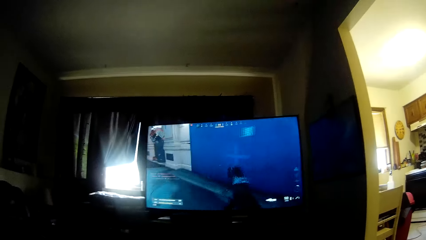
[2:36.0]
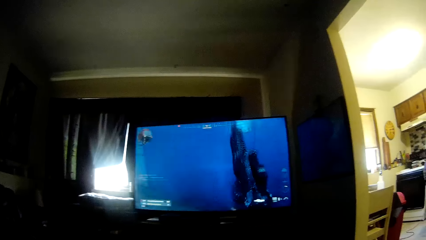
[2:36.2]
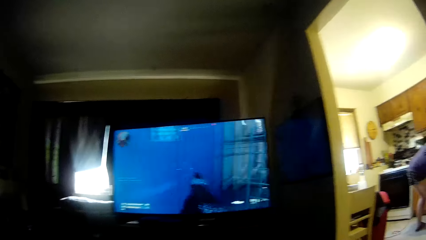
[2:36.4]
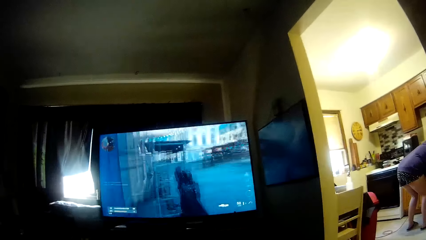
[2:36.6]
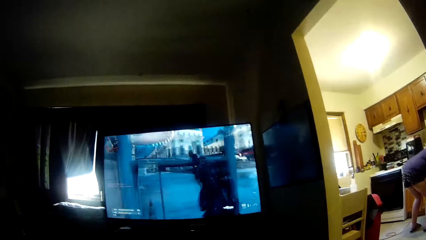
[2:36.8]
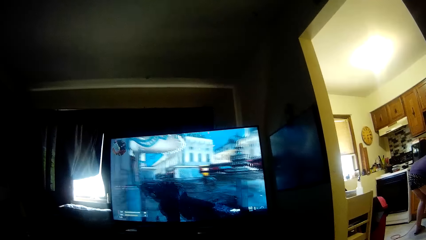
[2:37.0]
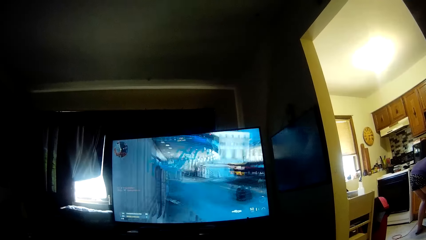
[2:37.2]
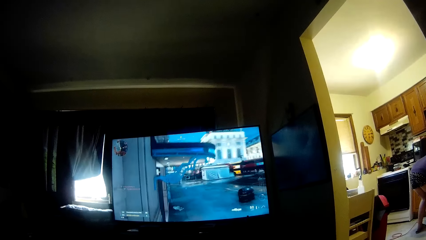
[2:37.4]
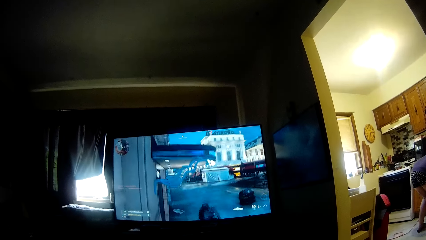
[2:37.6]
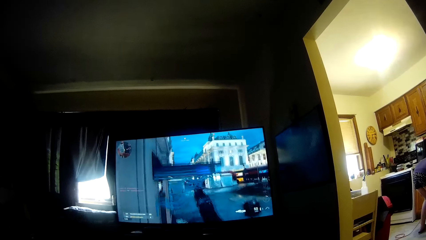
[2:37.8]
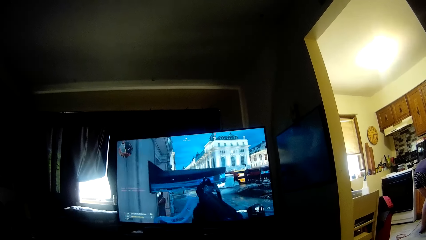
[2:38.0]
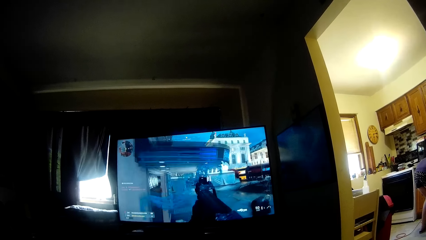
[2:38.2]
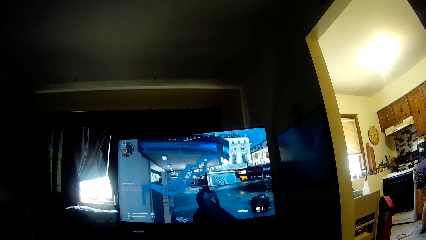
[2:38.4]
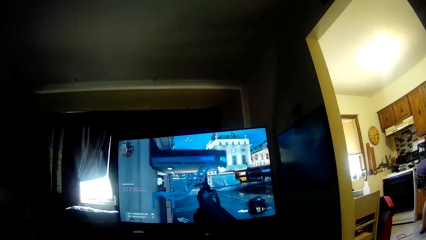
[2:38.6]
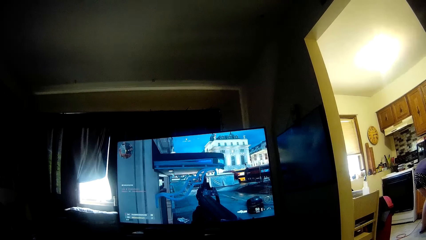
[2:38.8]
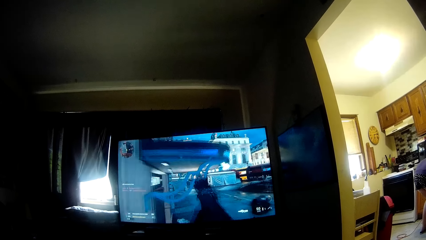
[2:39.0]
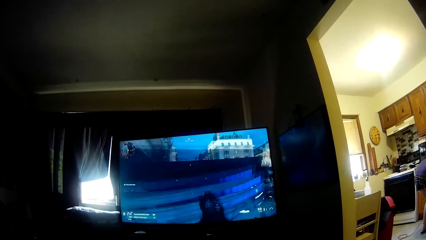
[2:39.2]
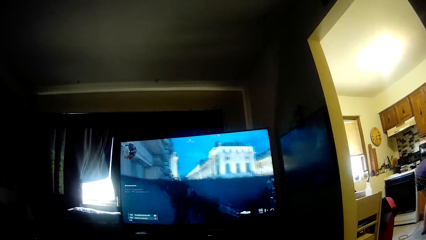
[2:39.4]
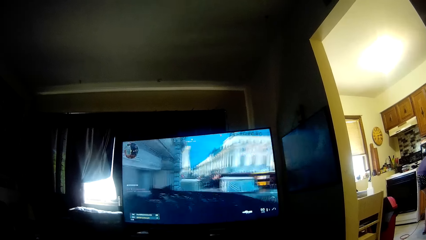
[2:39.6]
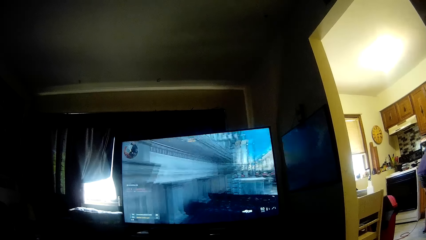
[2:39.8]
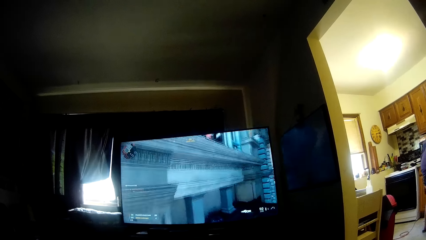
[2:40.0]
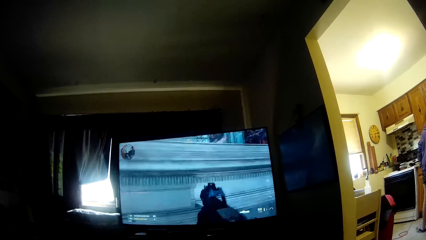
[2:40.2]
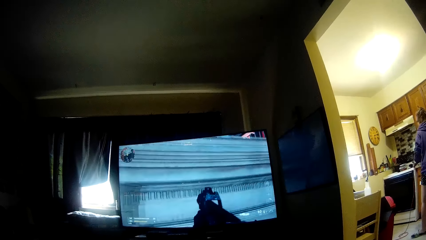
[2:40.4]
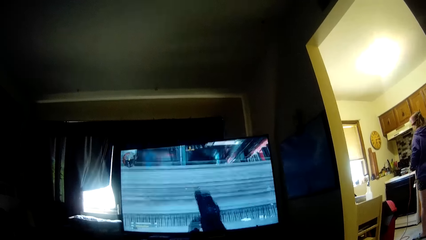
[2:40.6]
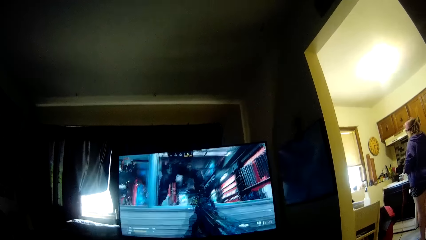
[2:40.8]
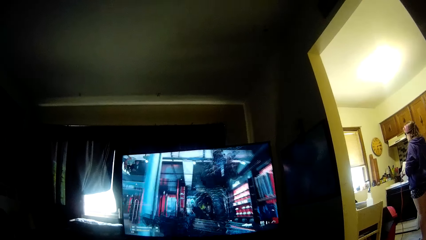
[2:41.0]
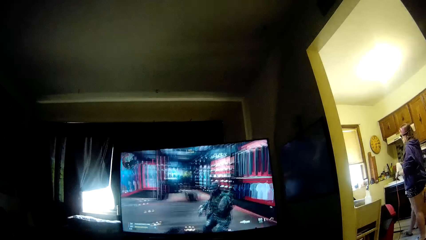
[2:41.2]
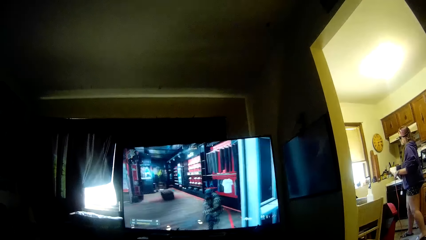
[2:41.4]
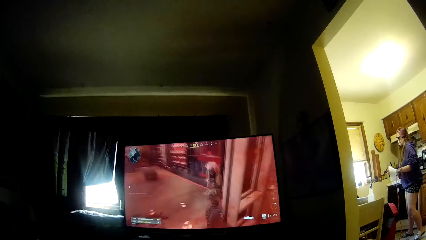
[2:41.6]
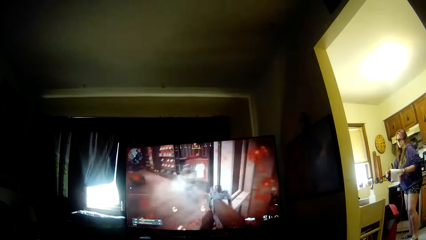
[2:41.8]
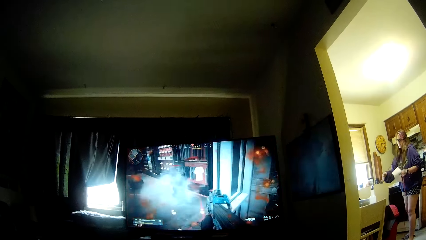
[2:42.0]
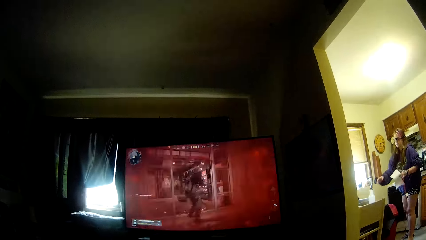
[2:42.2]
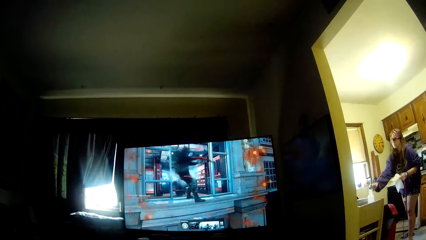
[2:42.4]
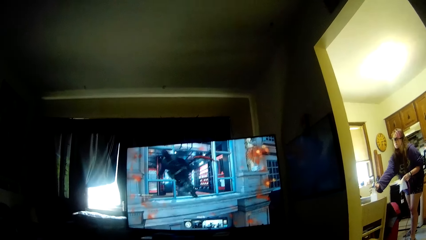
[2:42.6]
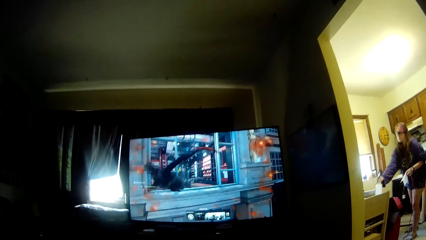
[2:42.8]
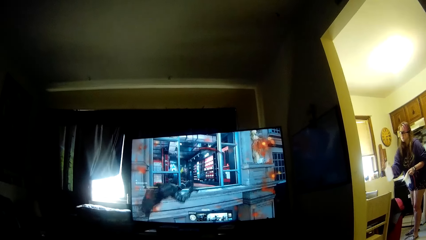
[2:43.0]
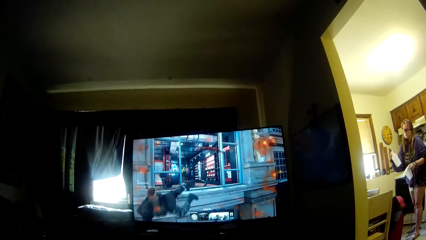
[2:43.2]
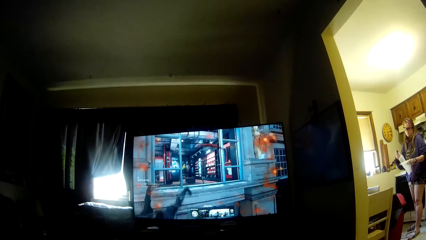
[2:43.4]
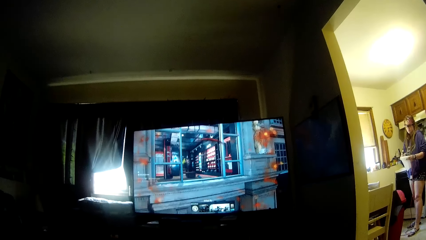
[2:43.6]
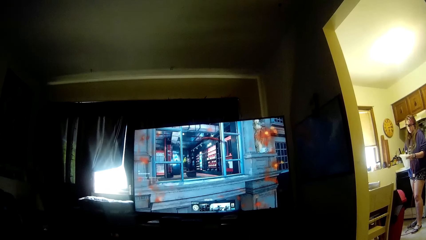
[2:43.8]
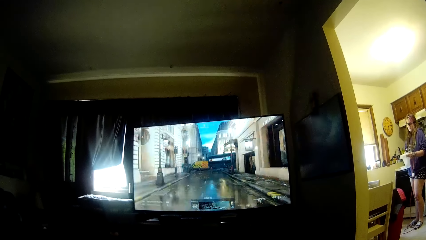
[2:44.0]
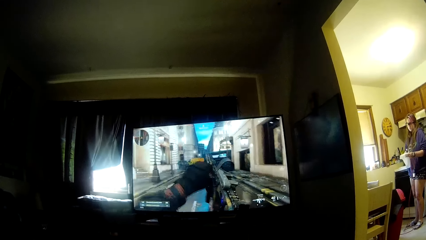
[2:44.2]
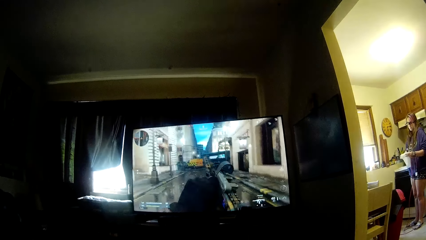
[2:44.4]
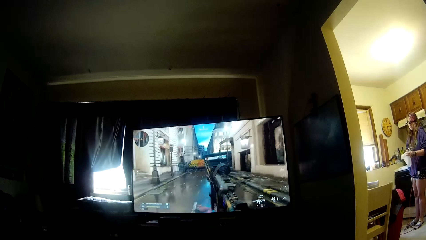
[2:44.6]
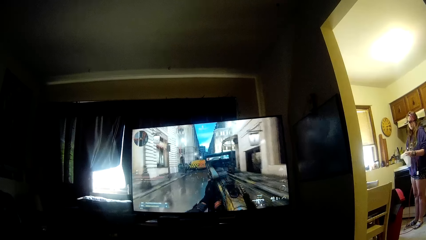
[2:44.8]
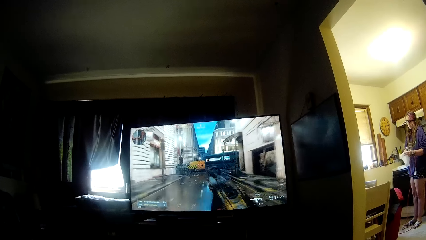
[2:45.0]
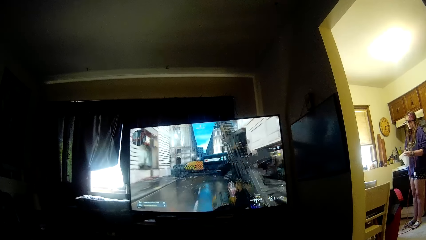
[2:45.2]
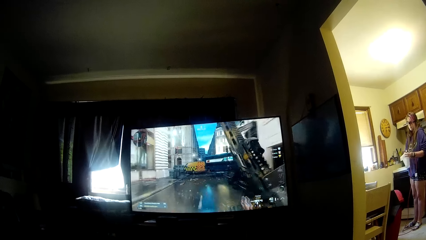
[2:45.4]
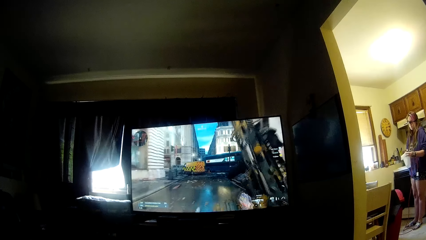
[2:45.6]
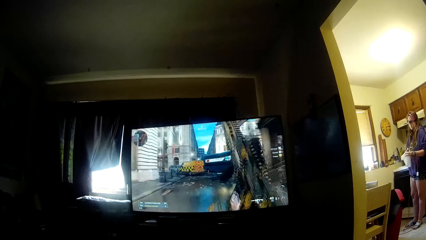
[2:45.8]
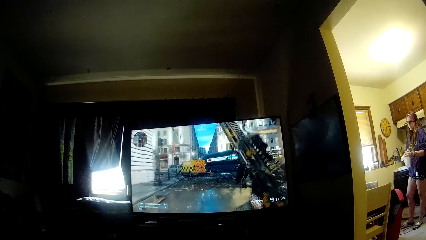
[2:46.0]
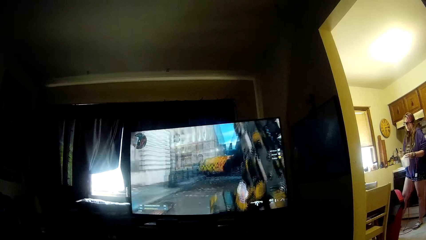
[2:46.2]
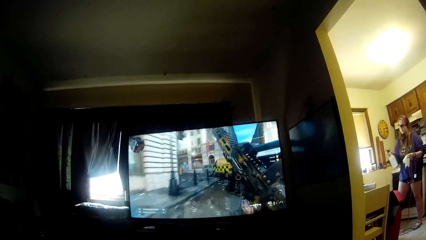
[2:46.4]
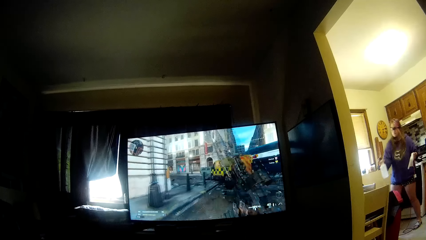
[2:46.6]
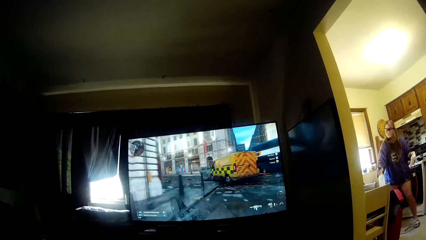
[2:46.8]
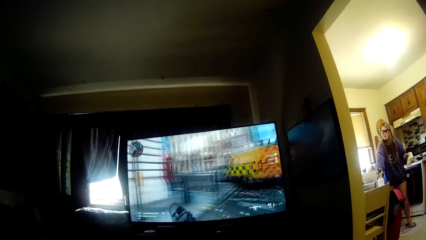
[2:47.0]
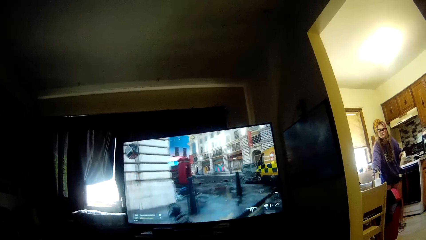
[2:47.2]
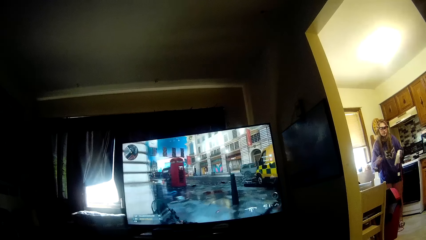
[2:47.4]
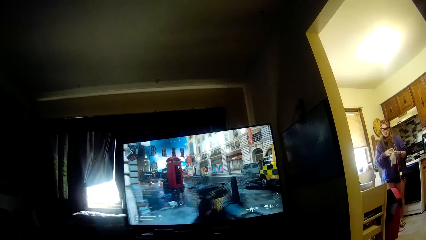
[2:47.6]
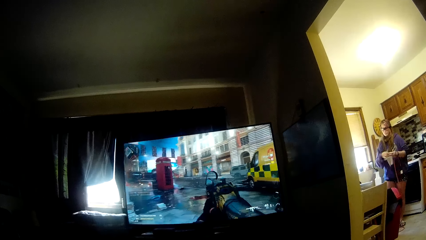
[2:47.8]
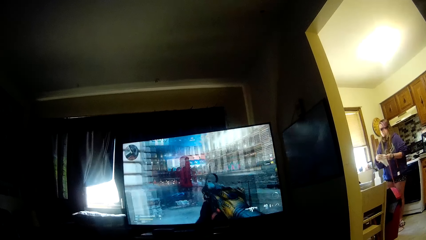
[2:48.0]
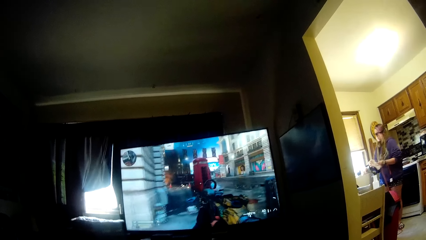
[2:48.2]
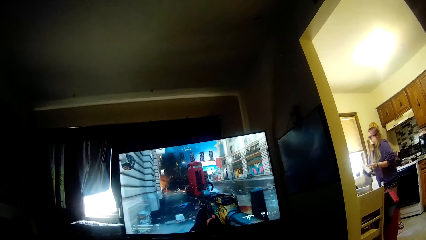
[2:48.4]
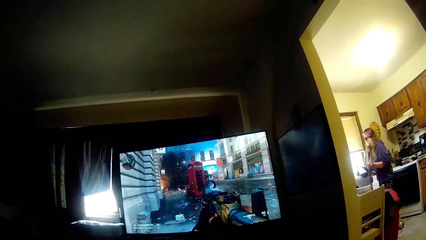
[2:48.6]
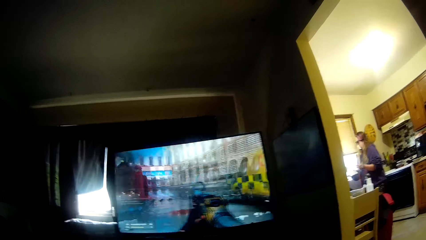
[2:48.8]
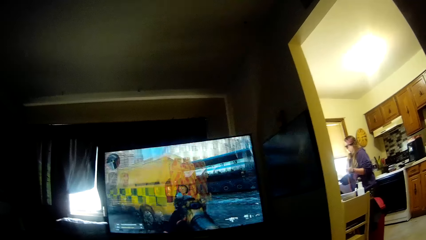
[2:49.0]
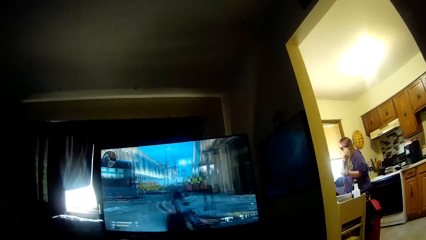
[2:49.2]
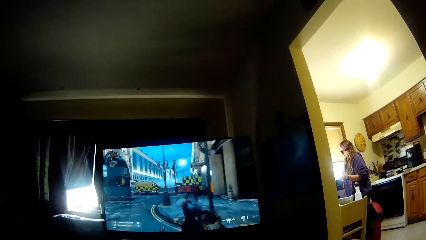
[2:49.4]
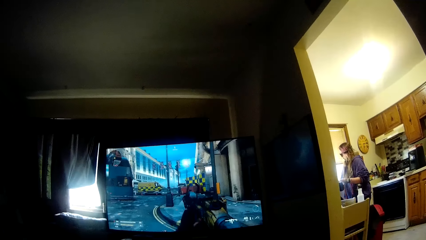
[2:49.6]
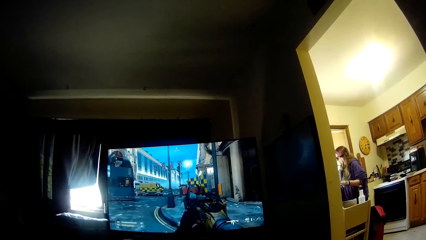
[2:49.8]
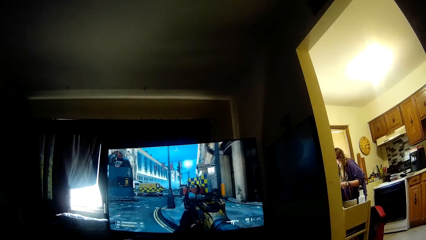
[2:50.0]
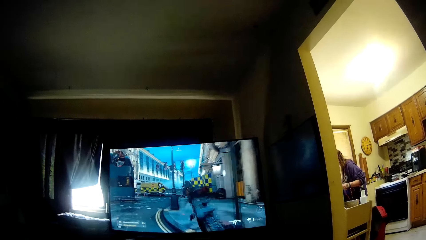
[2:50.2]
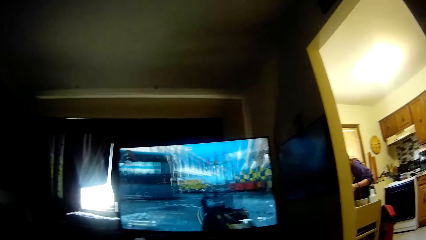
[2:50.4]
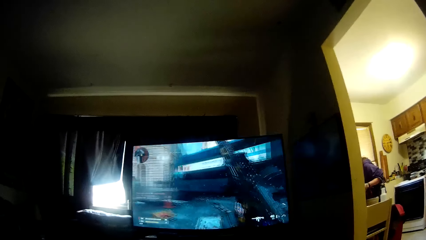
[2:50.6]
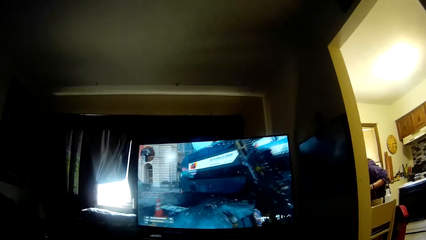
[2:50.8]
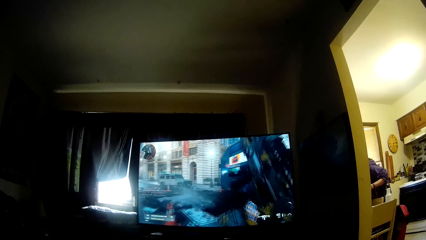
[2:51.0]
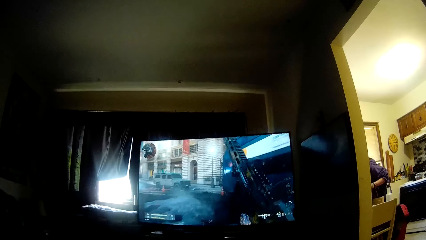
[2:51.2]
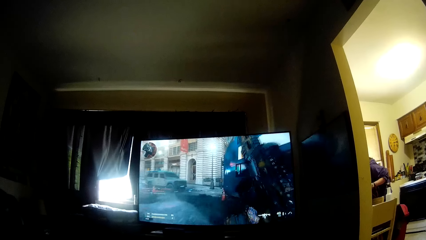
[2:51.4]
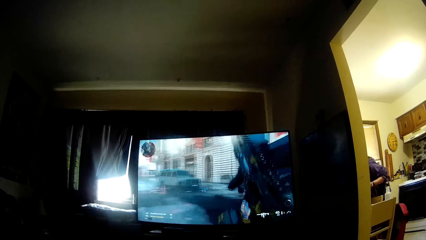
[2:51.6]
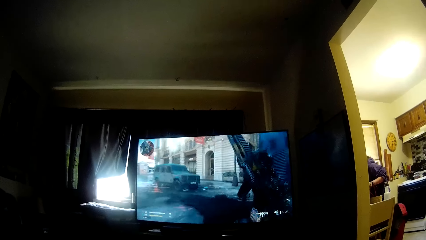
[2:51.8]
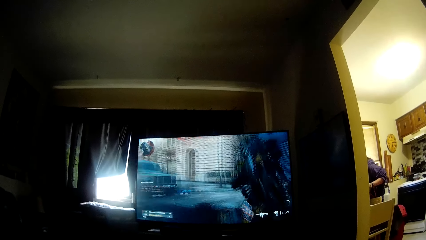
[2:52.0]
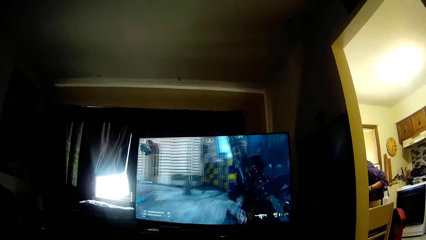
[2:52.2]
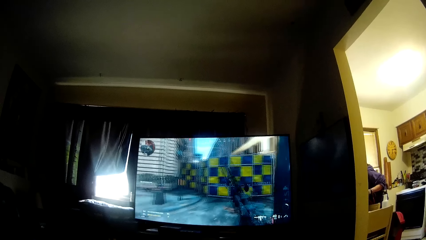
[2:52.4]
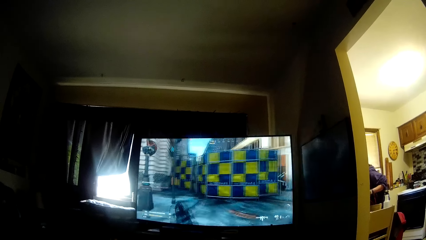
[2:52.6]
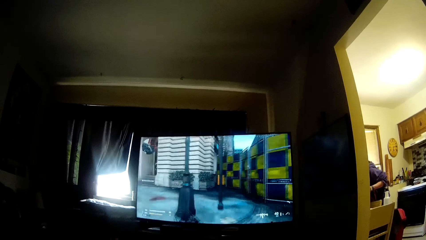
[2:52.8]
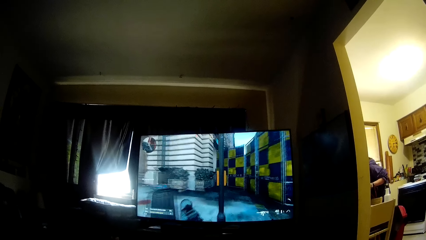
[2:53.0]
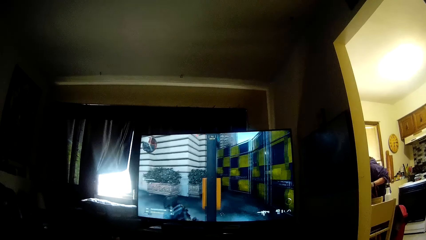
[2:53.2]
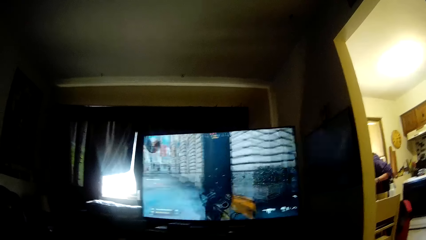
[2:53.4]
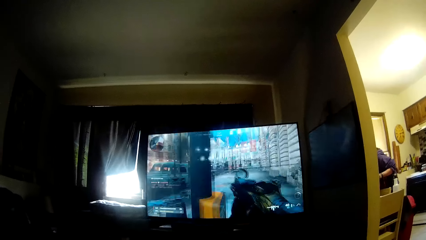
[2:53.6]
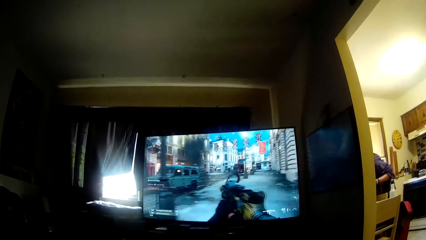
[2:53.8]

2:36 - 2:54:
The woman bends in front of a cabinet. She holds a sheet of paper with her left hand. She picks up a spray bottle from the table with her right hand. She sprays water on the sheet of paper. She drops the spray bottle on the table. She passes the paper to her right hand. She moves towards a window. She works on the table.
